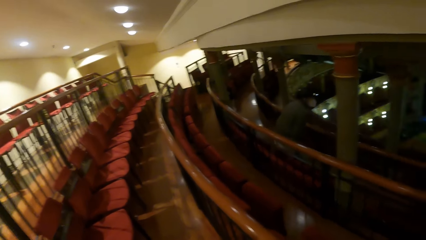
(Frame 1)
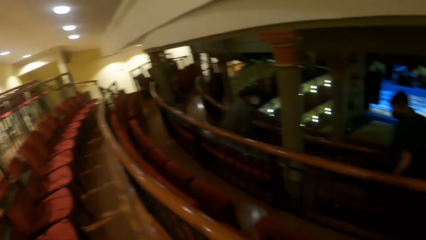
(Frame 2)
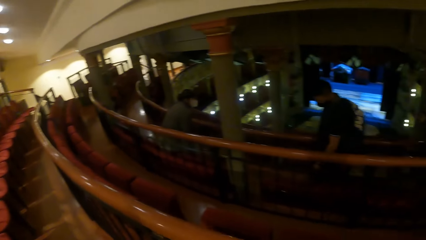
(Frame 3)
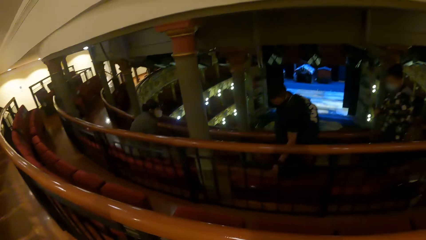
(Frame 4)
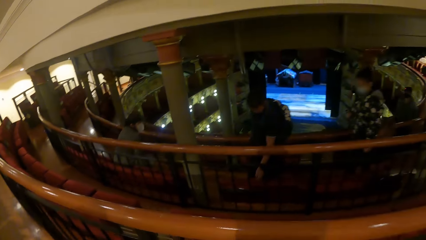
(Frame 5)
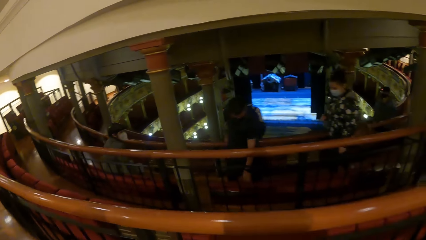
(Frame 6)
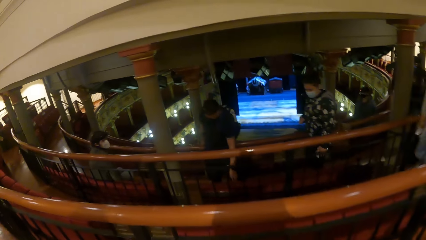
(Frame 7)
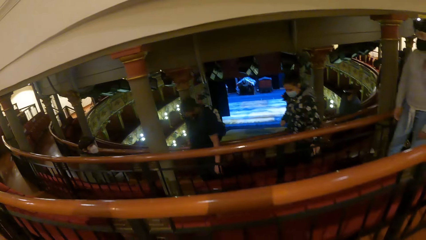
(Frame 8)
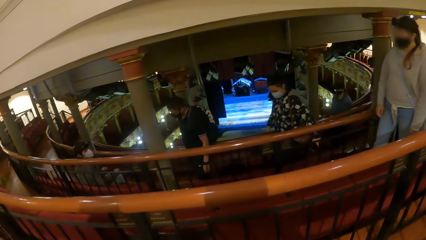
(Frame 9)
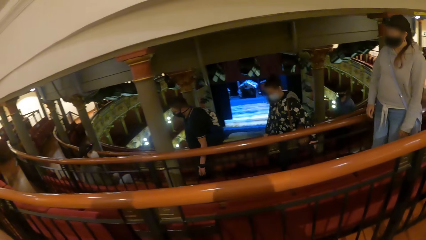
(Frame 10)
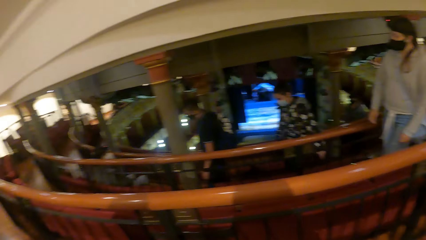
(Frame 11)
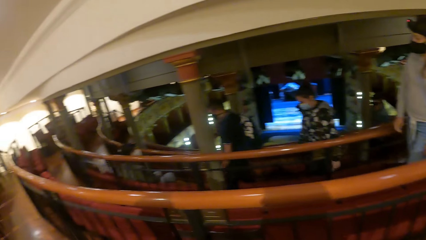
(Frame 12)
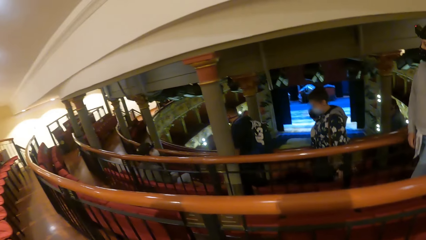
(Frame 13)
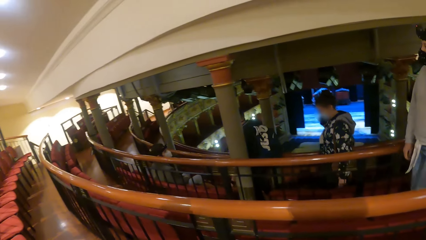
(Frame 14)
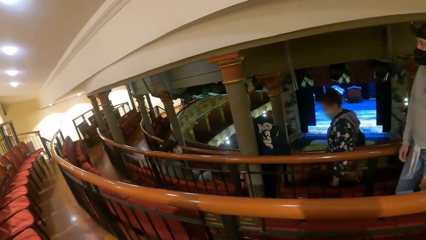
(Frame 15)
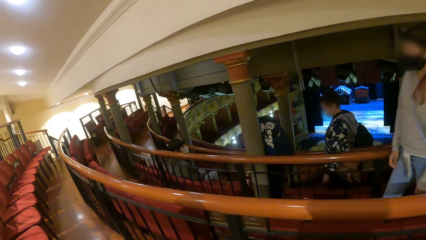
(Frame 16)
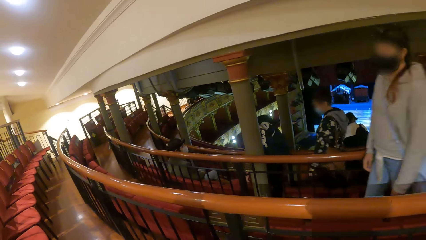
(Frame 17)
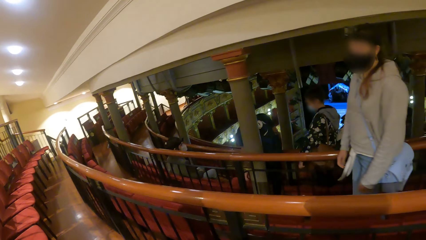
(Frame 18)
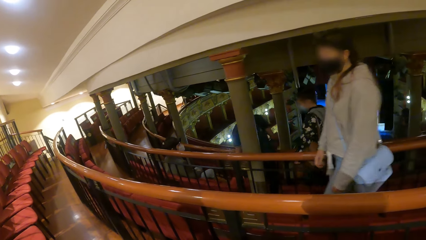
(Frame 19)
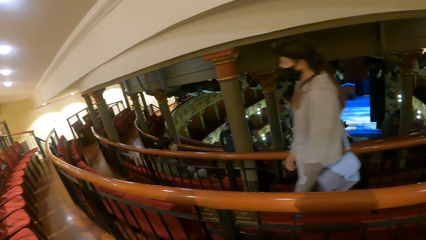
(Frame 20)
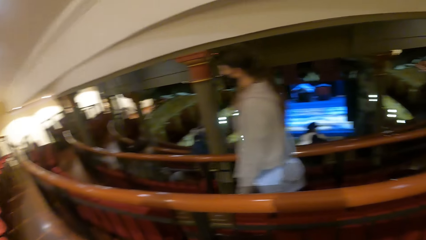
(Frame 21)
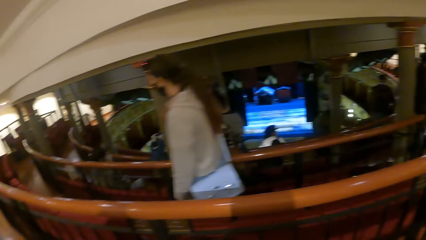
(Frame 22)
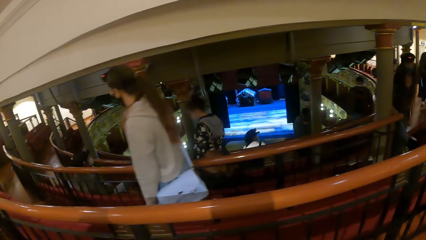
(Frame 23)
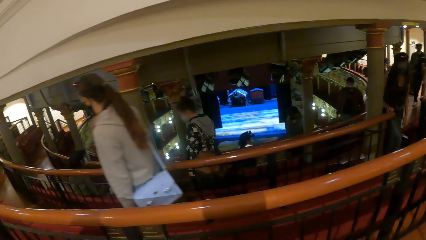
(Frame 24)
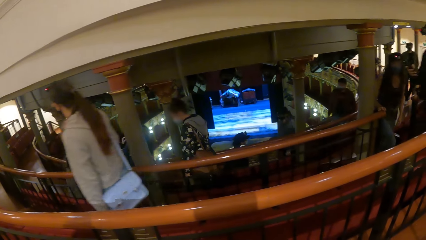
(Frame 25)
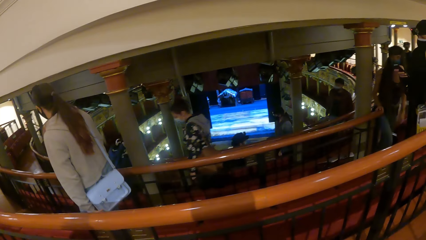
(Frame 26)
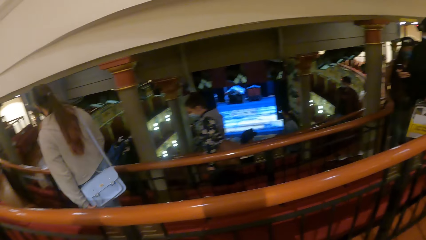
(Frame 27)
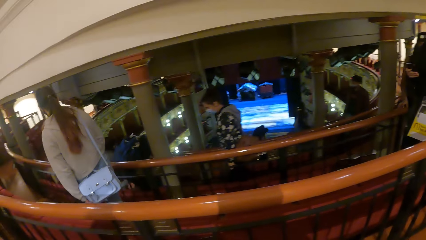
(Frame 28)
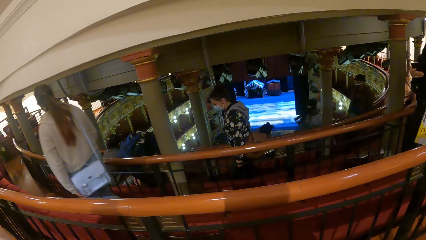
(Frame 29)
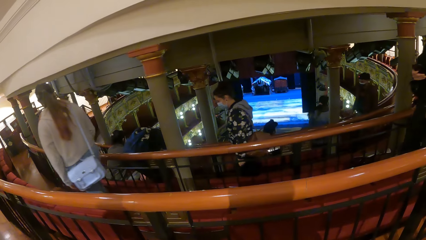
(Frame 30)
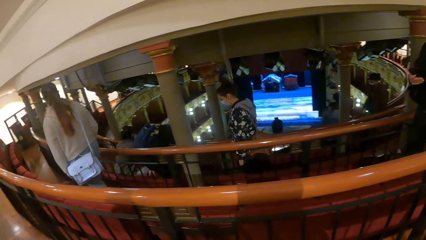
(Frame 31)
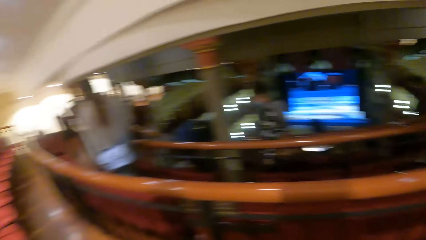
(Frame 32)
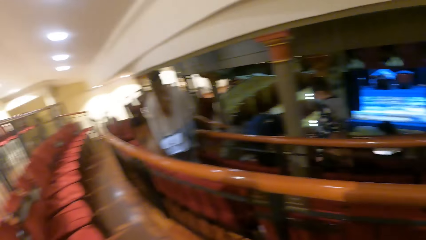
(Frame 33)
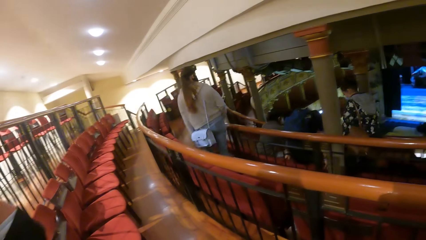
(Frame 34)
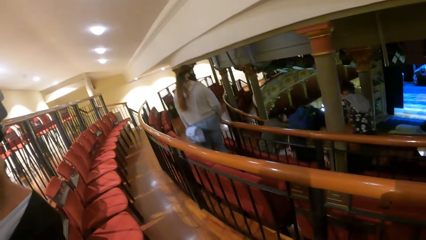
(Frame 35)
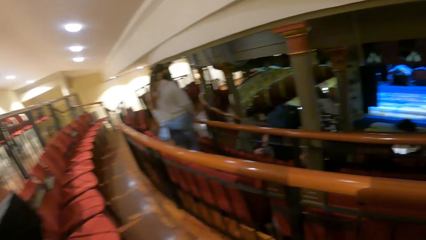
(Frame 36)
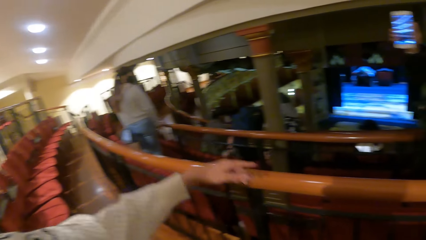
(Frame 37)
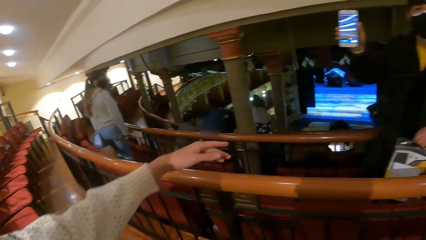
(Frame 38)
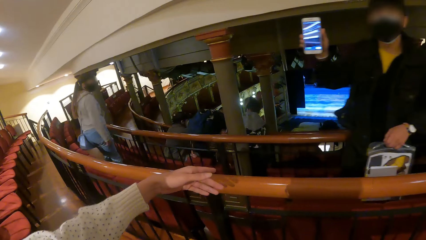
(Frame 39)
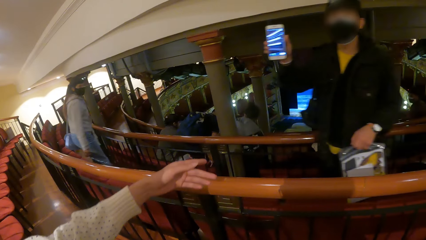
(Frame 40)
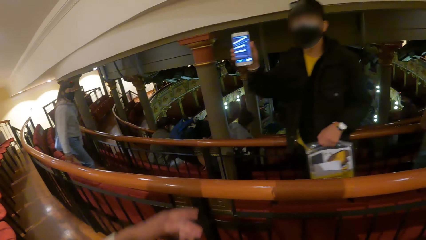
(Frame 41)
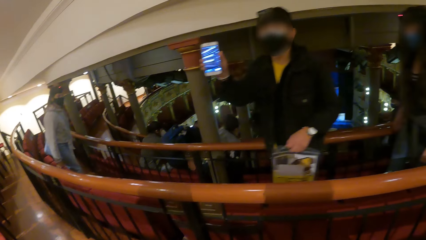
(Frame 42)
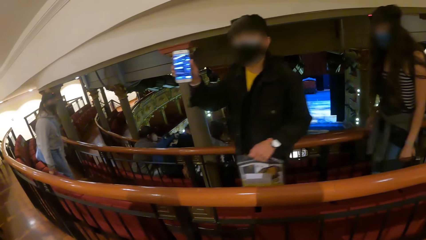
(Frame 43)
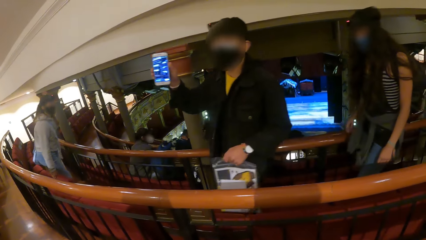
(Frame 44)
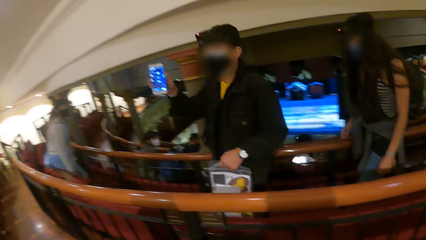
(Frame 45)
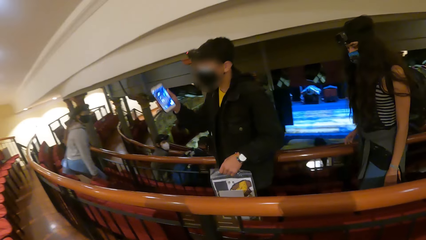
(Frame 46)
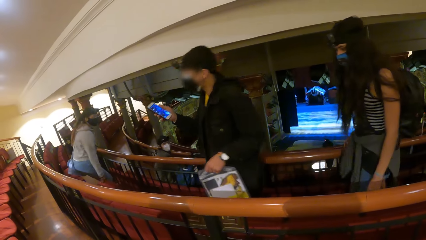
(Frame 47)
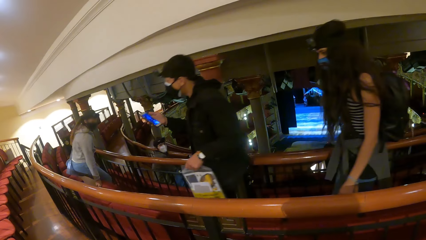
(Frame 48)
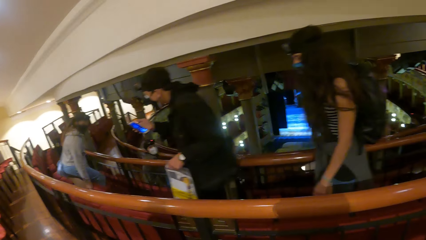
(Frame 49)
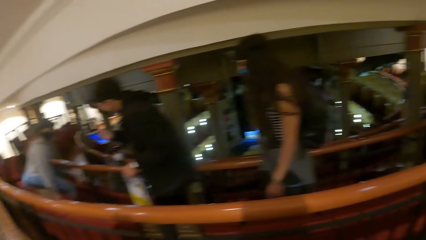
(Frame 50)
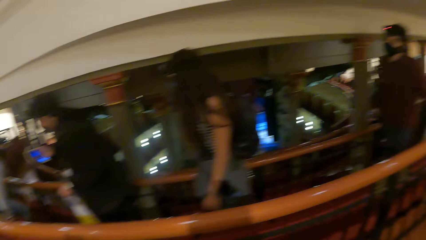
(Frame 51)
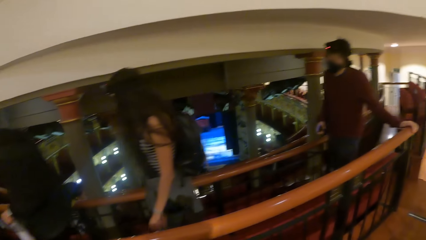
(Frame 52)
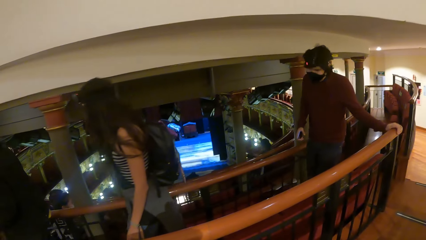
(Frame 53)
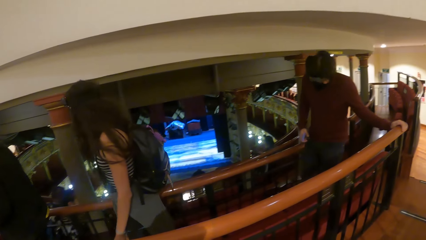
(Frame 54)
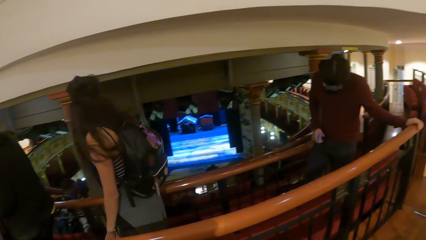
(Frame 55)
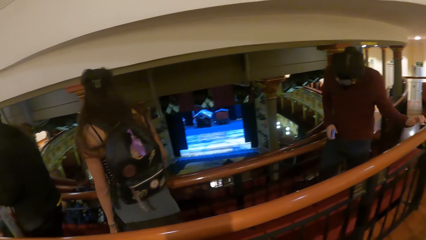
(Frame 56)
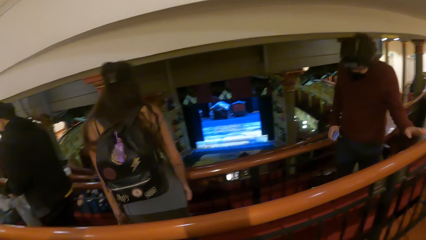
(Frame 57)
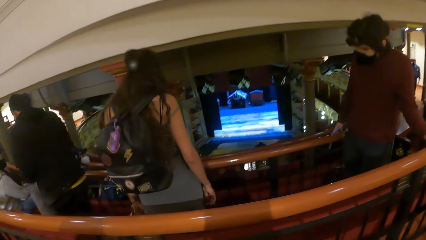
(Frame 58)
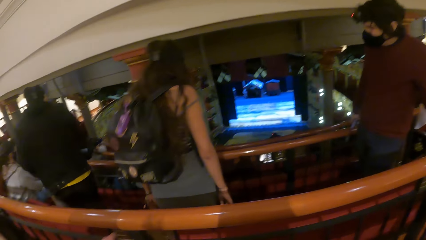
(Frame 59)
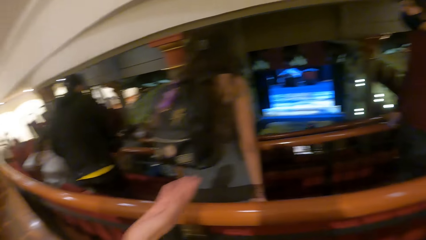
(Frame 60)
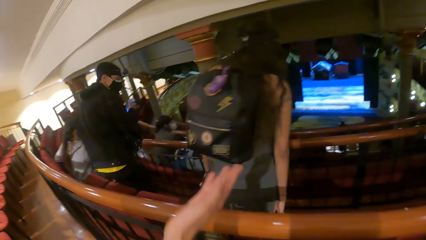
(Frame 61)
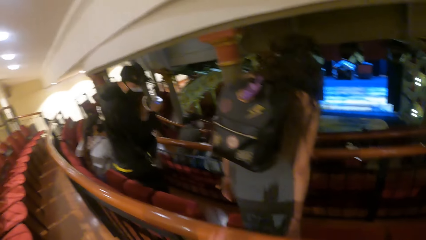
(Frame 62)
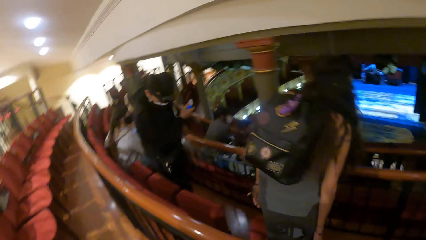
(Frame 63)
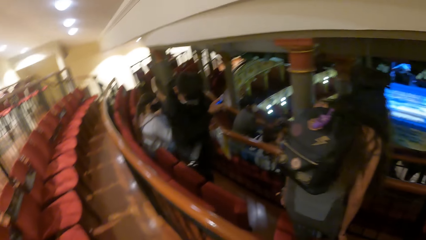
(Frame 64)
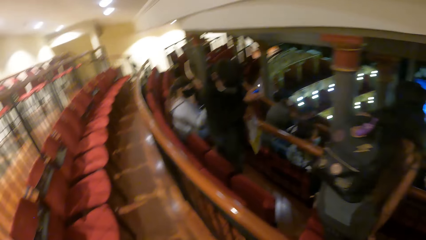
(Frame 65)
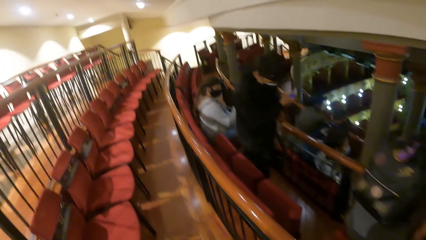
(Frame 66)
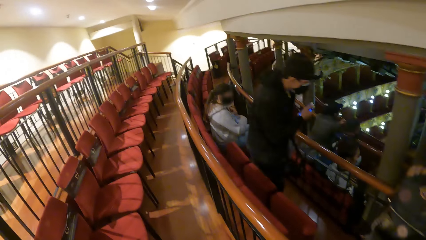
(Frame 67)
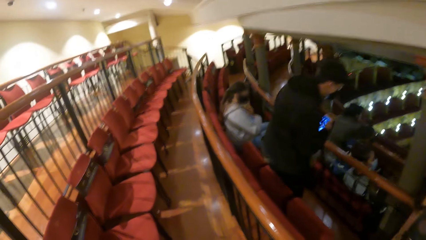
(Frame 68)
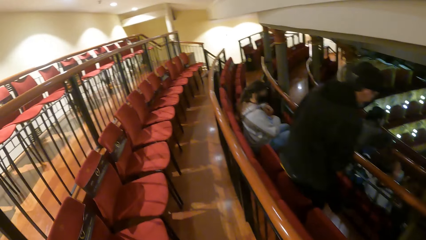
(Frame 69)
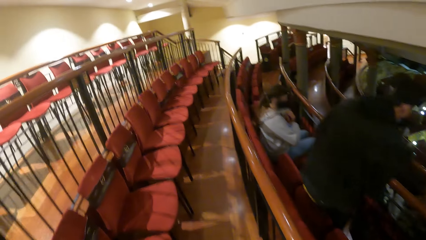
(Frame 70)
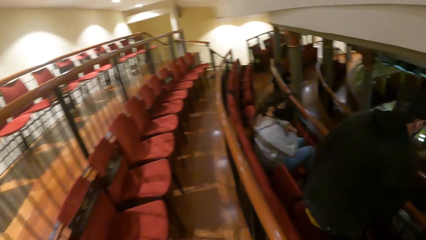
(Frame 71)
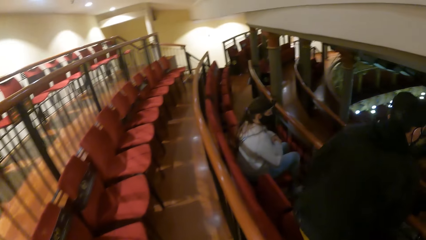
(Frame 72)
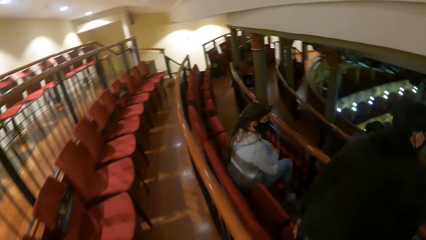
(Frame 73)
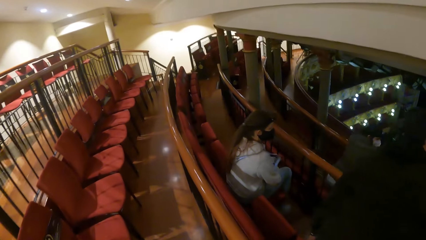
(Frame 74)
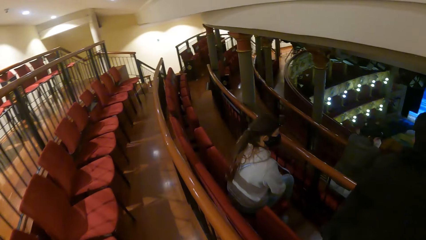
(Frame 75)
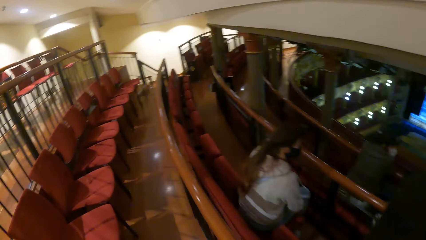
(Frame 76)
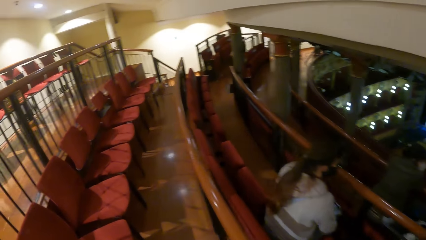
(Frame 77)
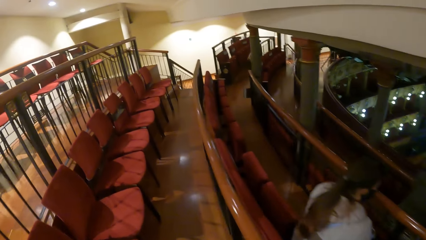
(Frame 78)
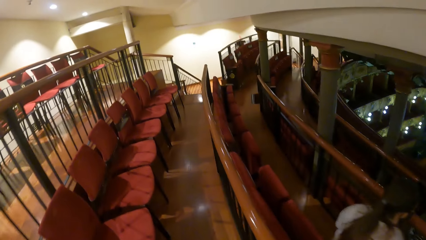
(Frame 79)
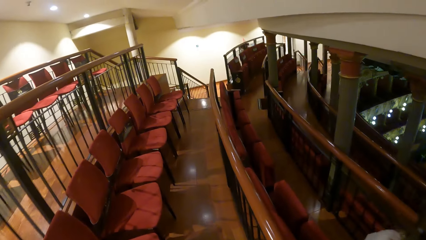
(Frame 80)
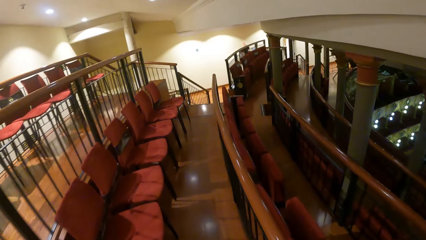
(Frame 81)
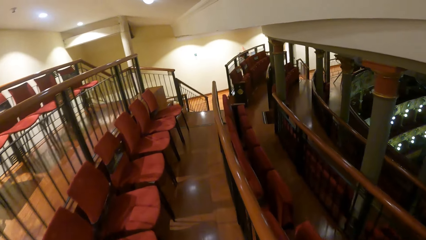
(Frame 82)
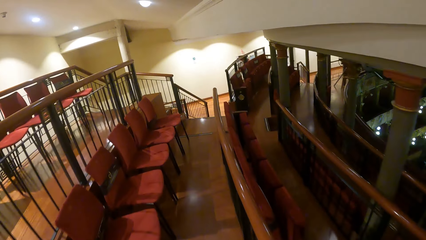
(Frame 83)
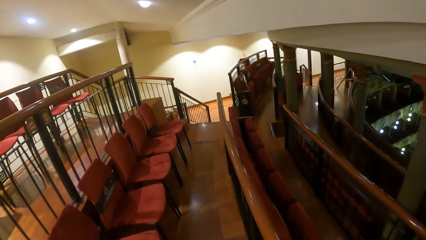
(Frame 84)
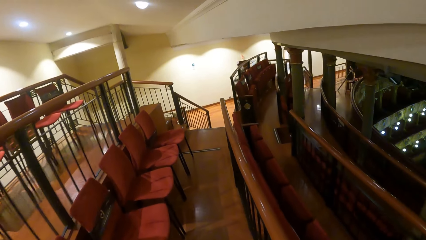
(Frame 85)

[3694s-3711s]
The camera wearer looks around the auditorium. The group of people takes their seats in the hall. A man stretches out his left hand. Another man shows the camera wearer a phone in his right hand. Another man holds the rail with his left hand. The camera wearer walks towards the seats in the auditorium.
